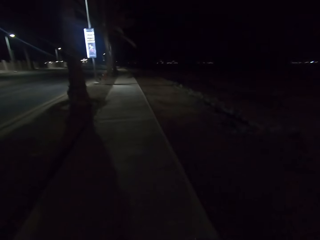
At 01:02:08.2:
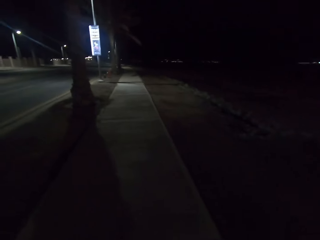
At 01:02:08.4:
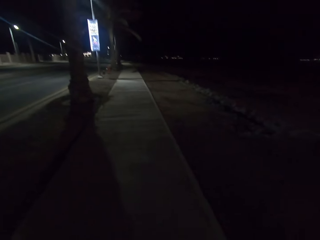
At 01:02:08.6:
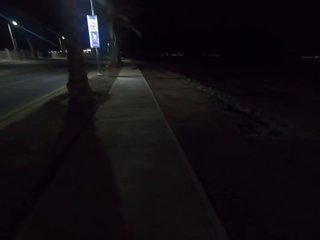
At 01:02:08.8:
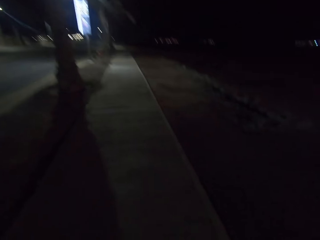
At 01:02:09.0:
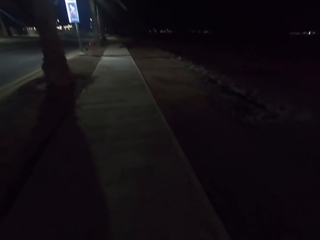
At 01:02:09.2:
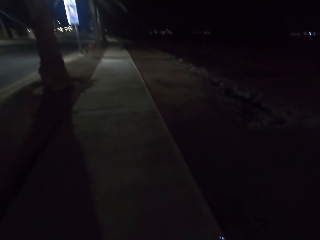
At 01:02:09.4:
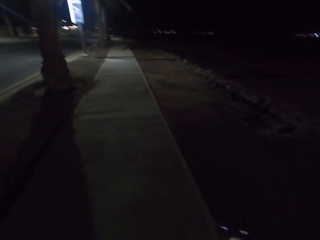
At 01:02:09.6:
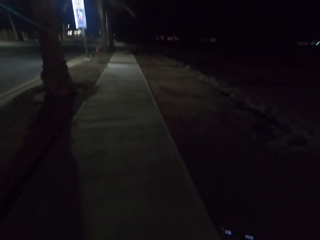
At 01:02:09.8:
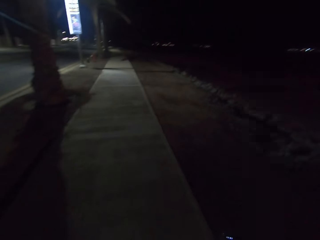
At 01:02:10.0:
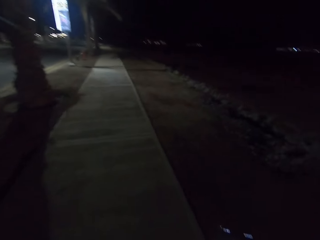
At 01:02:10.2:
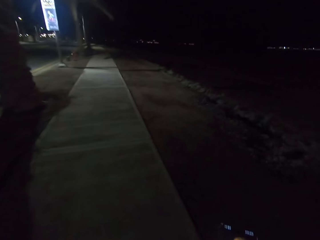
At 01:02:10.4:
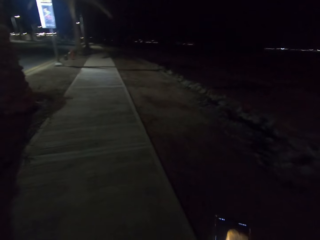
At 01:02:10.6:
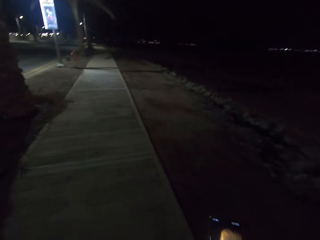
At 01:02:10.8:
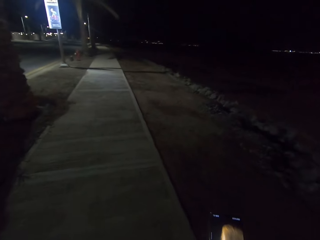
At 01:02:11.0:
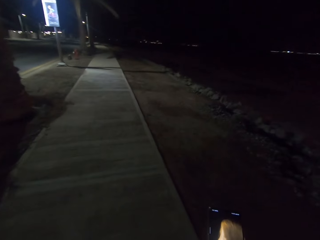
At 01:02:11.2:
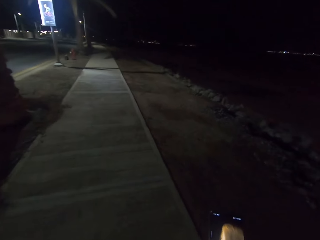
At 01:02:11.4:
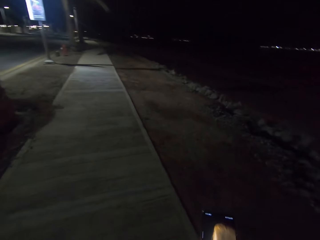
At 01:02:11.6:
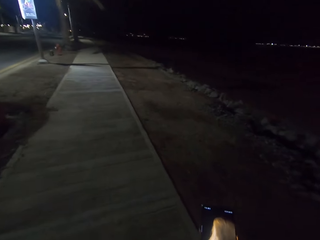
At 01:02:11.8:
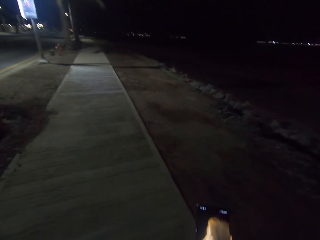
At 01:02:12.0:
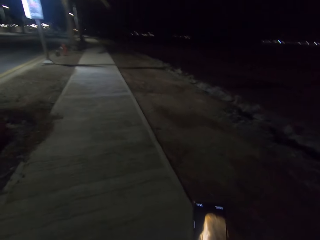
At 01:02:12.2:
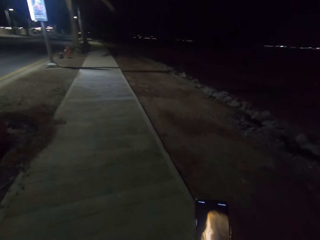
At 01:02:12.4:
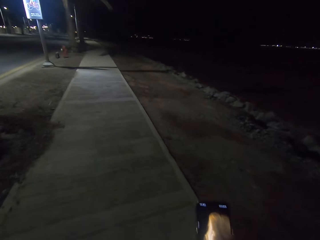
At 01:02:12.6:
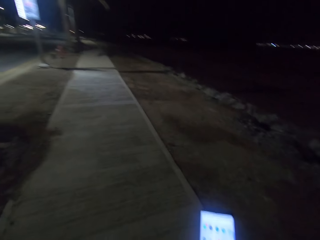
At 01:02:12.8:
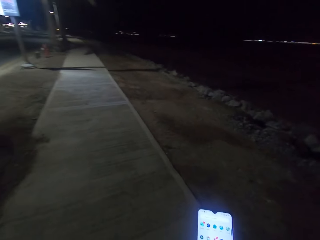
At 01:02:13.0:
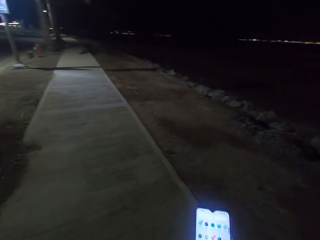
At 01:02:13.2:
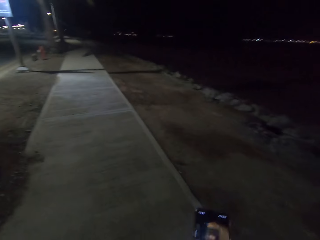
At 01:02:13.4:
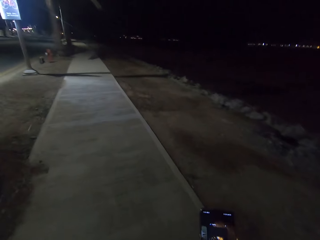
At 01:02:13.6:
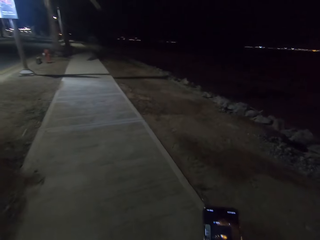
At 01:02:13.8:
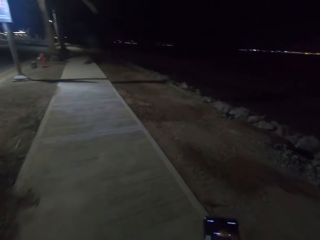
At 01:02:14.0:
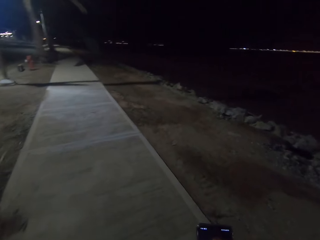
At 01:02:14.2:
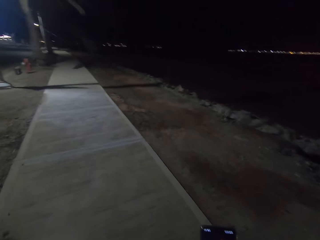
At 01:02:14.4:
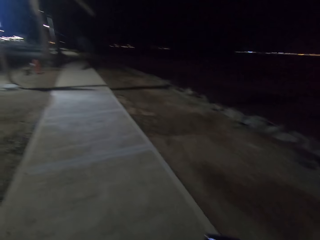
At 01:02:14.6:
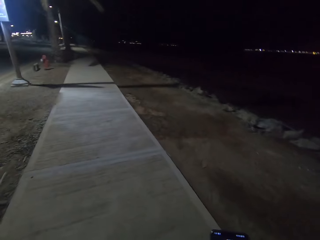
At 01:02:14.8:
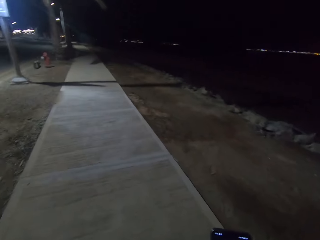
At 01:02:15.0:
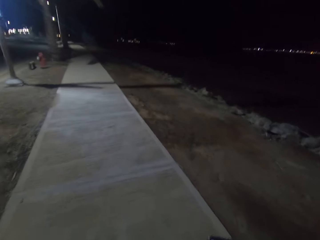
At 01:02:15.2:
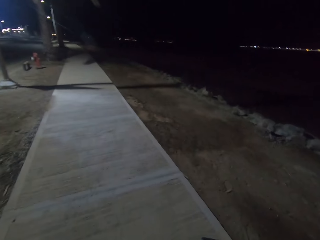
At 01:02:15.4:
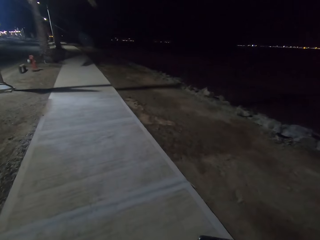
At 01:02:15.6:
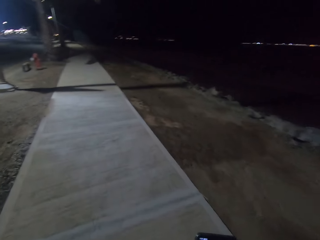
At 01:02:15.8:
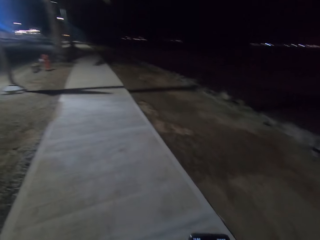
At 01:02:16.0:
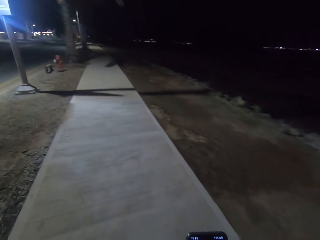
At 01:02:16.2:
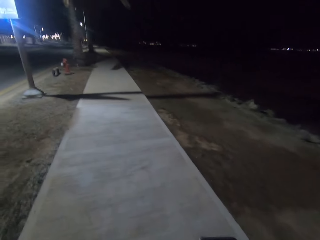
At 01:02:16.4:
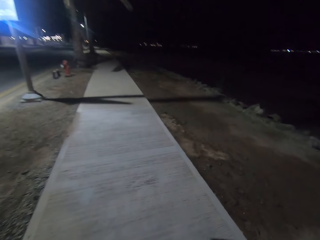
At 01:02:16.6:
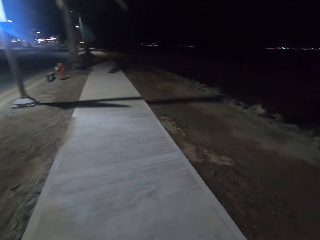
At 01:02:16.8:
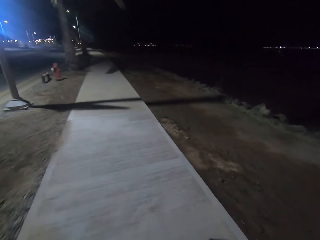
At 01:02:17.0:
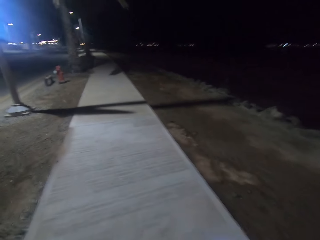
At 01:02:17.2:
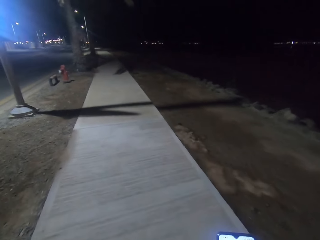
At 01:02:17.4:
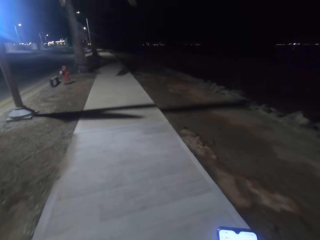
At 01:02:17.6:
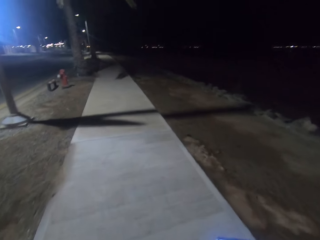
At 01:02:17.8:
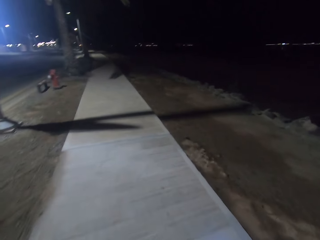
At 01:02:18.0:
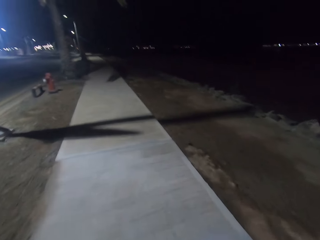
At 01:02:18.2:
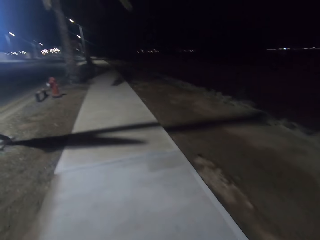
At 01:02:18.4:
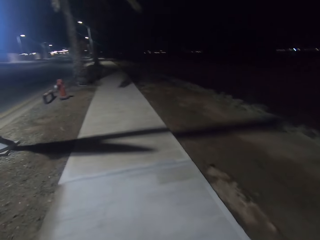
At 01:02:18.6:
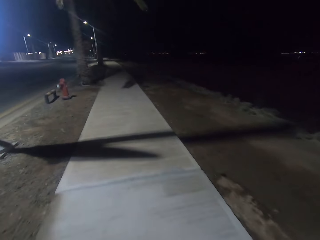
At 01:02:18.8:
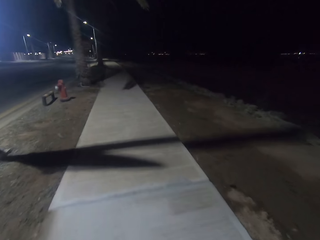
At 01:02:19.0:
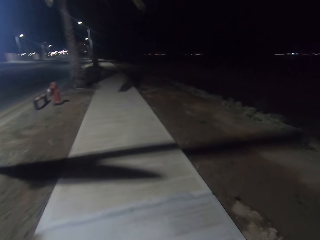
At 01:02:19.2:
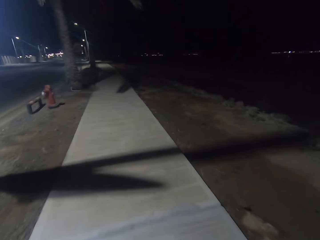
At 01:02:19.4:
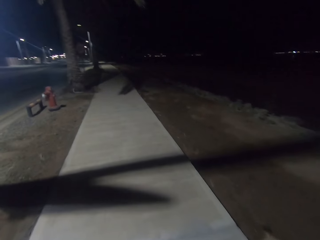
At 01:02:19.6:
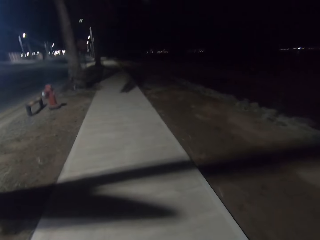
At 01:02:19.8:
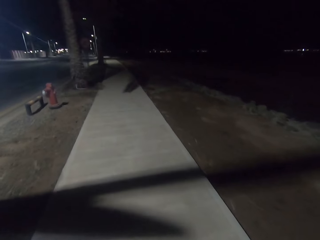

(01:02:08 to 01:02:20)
The camera wearer swipes through the phone. He walks along the road with his phone.

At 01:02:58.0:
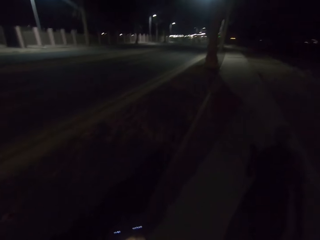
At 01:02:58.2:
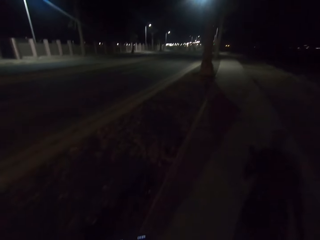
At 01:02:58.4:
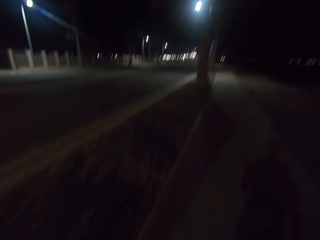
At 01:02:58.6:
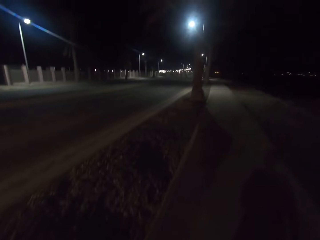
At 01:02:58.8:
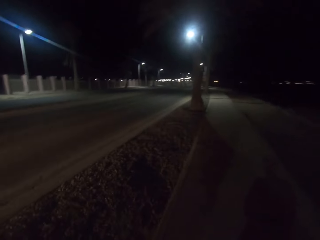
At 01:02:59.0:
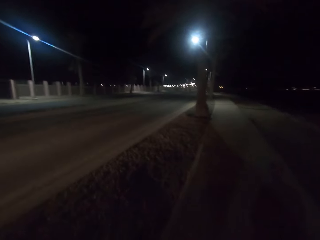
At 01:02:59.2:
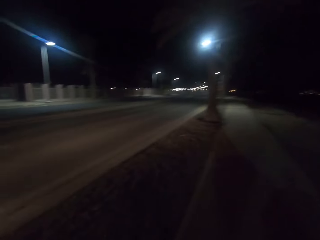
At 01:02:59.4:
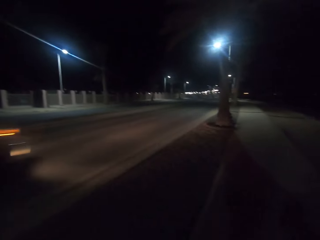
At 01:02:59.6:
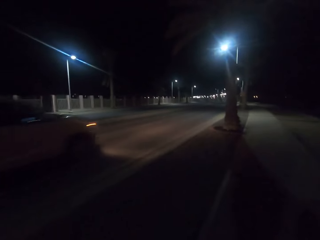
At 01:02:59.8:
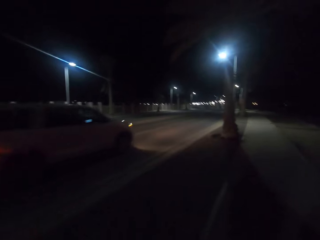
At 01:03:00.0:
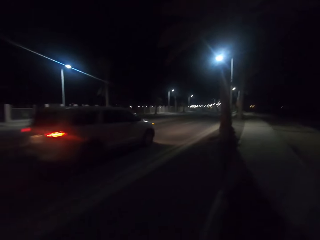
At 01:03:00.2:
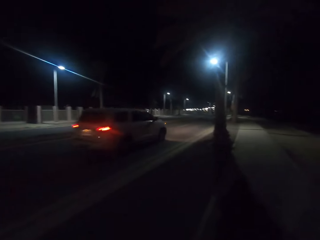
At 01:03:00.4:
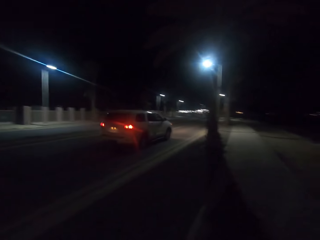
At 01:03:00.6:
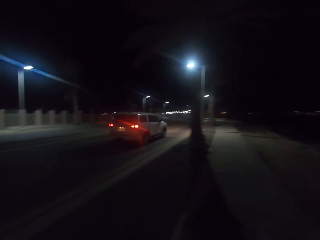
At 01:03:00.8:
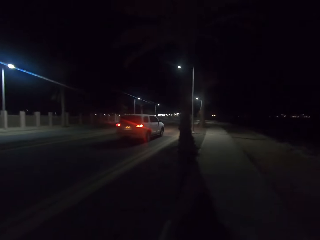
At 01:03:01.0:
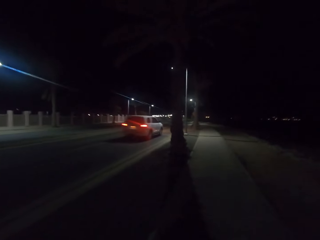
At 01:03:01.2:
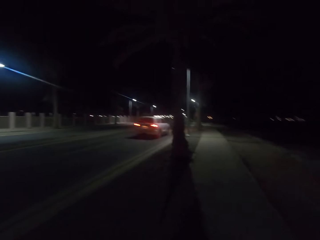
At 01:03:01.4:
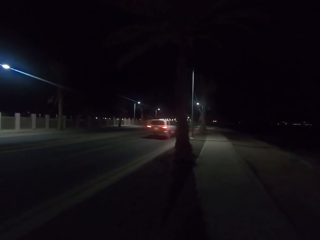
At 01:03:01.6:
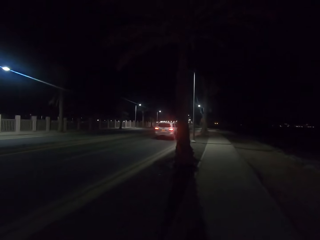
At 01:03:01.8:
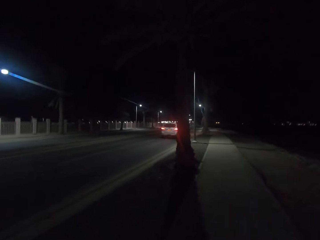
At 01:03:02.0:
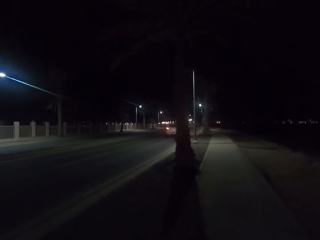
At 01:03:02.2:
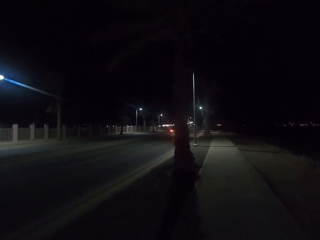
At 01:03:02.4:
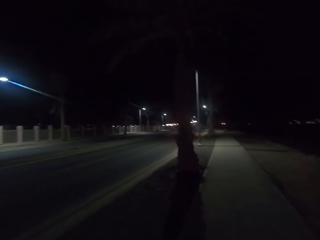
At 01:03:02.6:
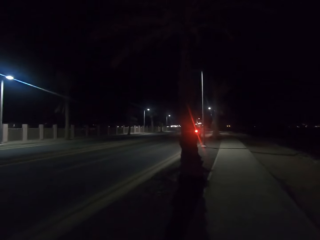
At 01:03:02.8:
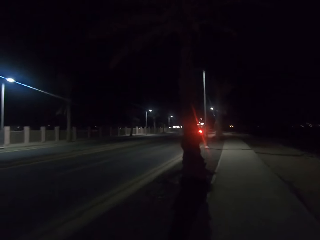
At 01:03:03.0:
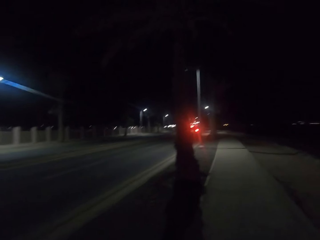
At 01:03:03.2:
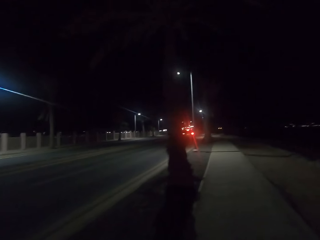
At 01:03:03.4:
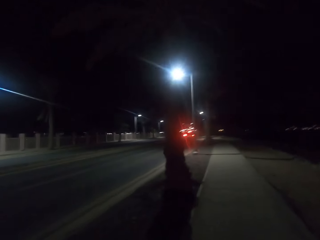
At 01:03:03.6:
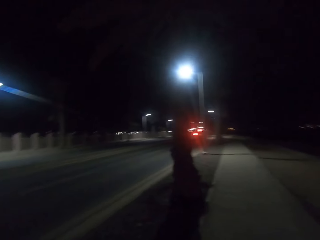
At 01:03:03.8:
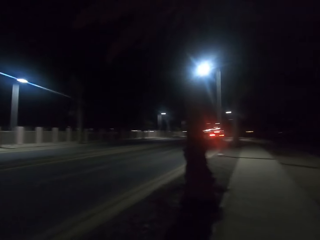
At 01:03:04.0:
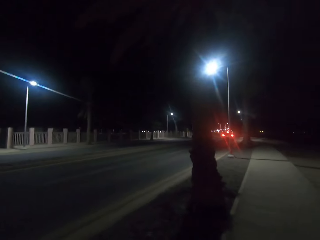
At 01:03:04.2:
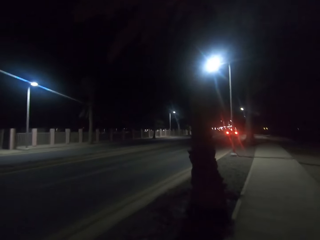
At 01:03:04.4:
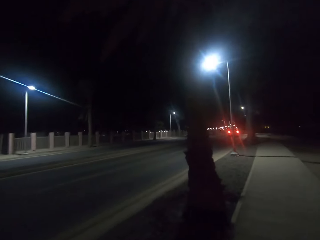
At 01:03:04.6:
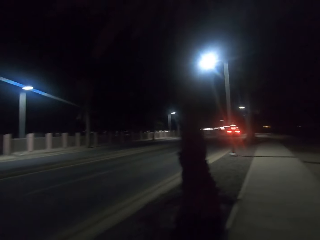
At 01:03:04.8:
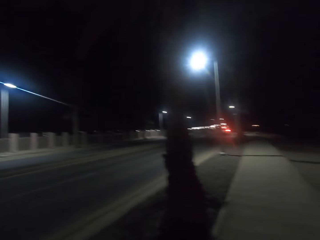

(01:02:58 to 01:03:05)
The camera wearer walks on the sidewalk.

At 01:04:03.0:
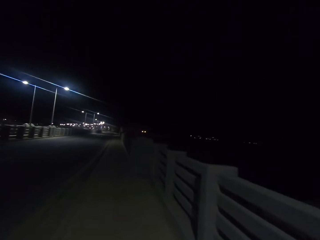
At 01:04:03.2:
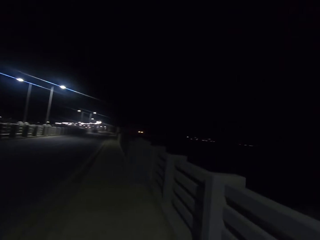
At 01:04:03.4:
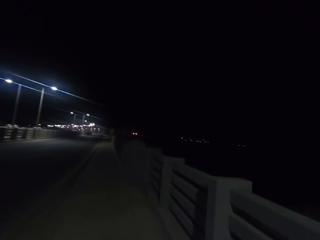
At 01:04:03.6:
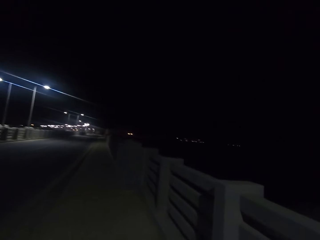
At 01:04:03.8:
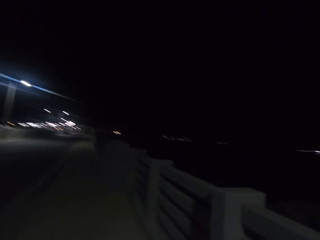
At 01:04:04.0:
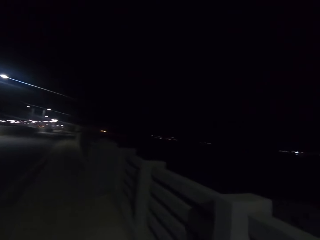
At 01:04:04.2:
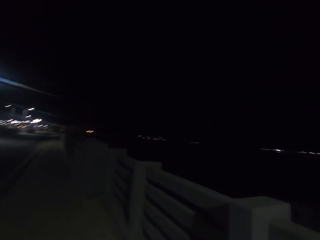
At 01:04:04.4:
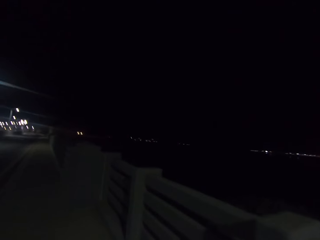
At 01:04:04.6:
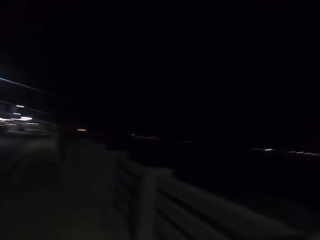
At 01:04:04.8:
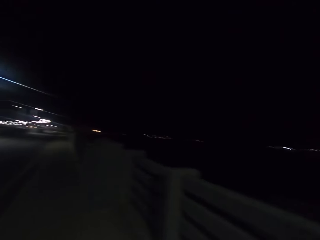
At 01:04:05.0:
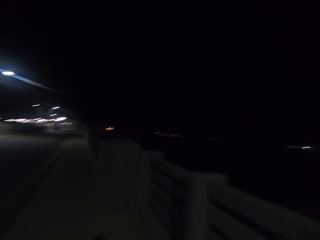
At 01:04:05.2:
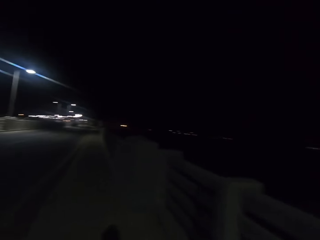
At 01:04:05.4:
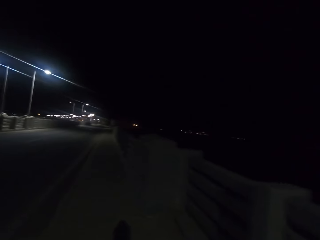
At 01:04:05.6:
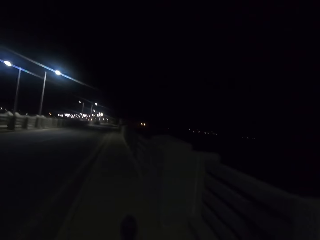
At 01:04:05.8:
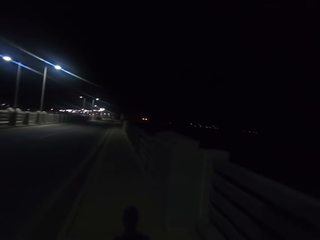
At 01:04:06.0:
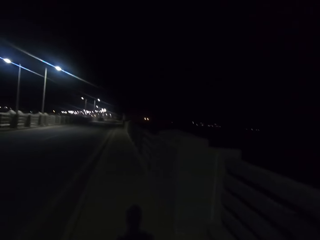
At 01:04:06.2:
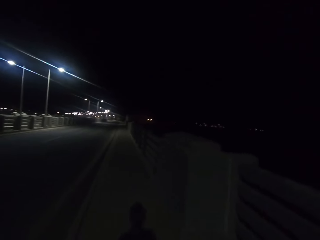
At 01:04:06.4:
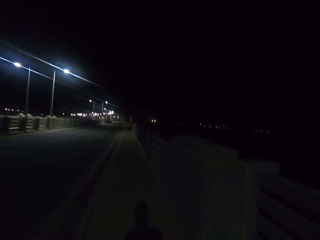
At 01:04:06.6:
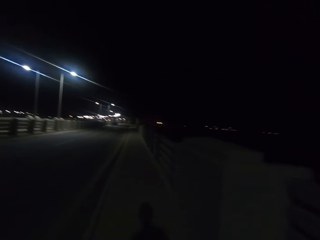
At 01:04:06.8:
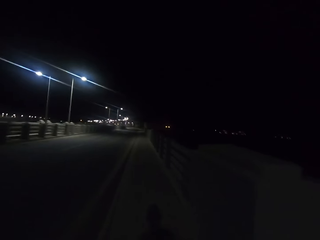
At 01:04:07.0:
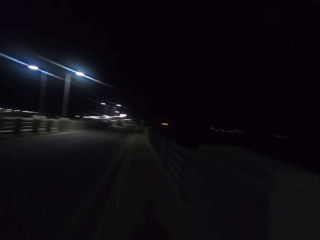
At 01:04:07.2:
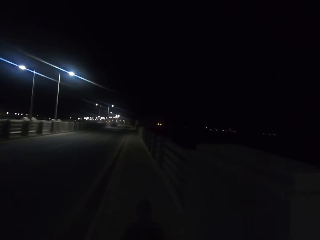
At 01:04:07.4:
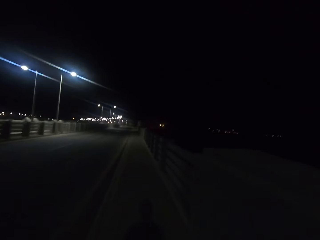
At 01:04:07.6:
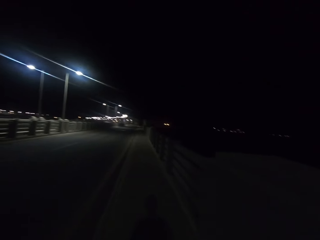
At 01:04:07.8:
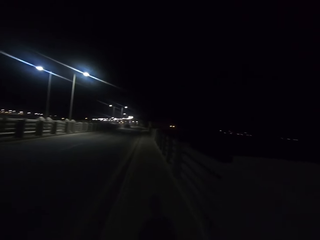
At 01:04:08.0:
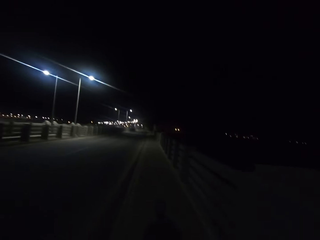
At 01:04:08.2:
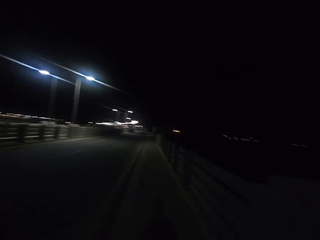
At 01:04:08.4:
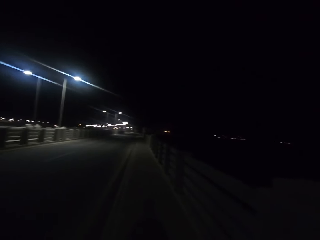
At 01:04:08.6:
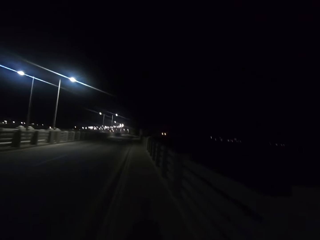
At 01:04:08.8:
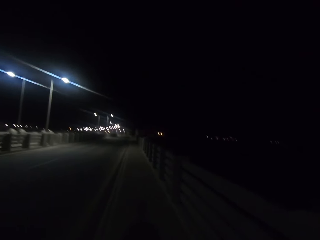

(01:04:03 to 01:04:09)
The camera wearer looks around the road. They walk along the road.
